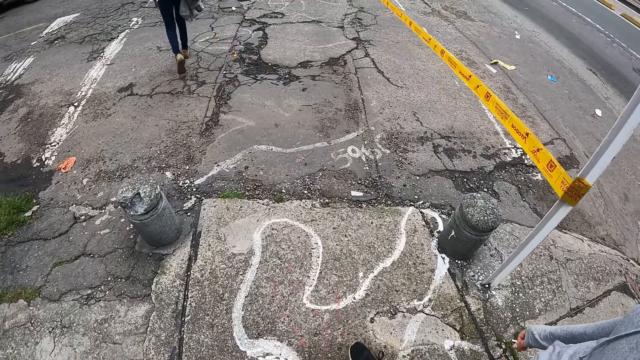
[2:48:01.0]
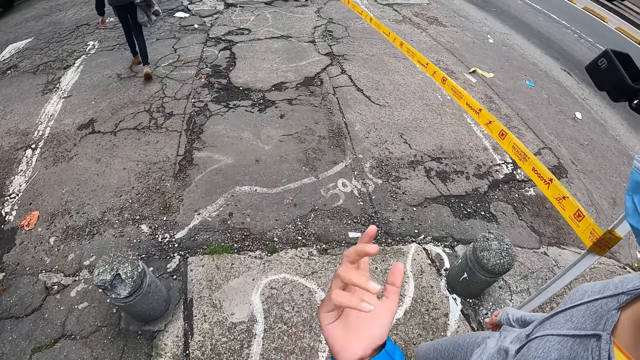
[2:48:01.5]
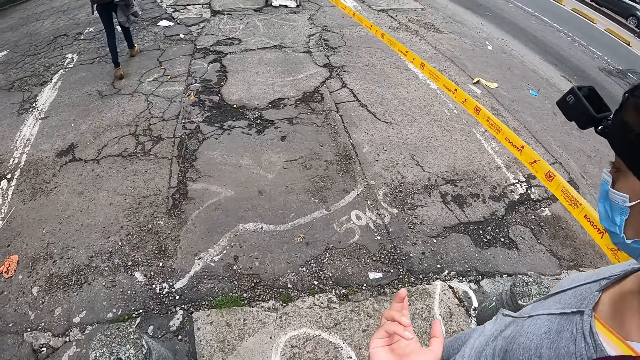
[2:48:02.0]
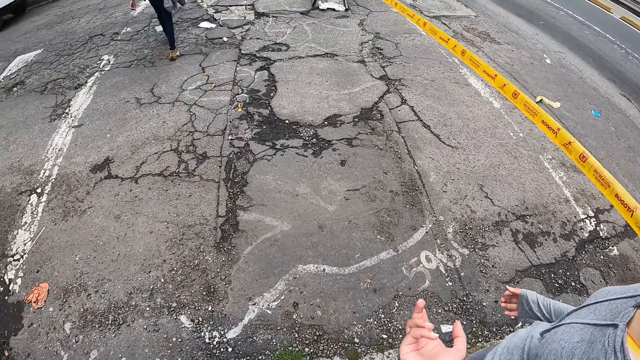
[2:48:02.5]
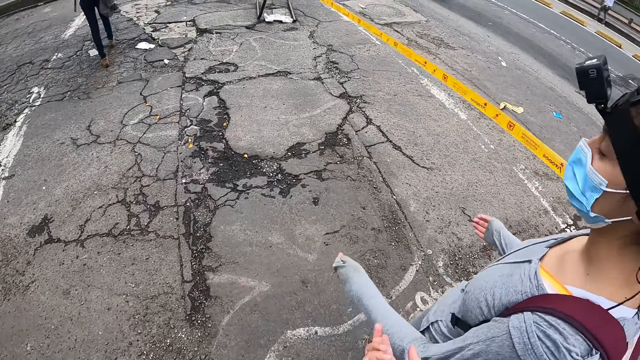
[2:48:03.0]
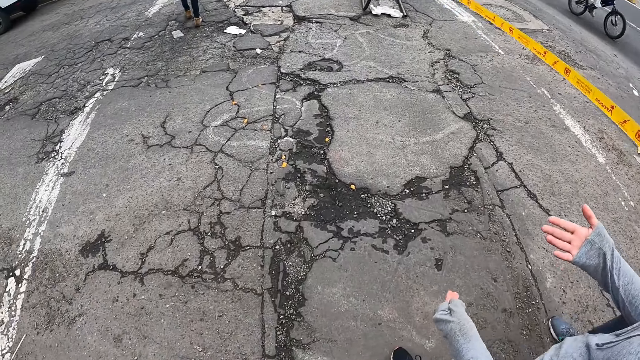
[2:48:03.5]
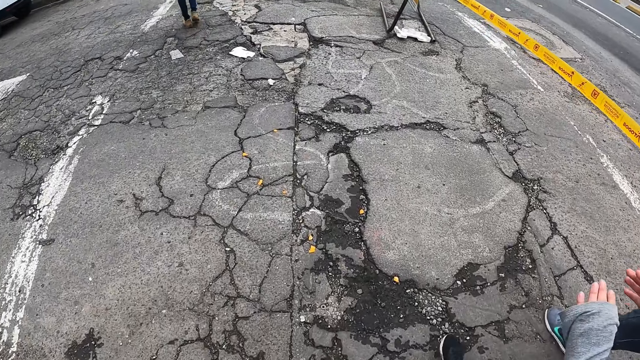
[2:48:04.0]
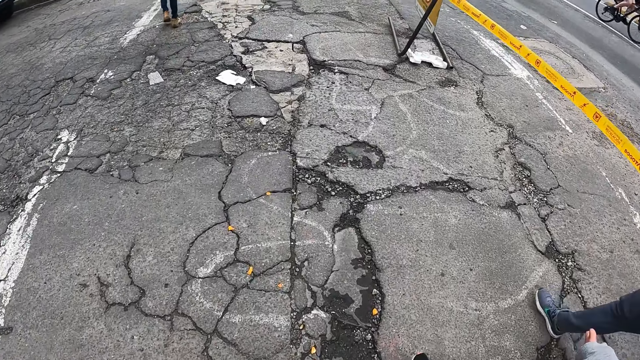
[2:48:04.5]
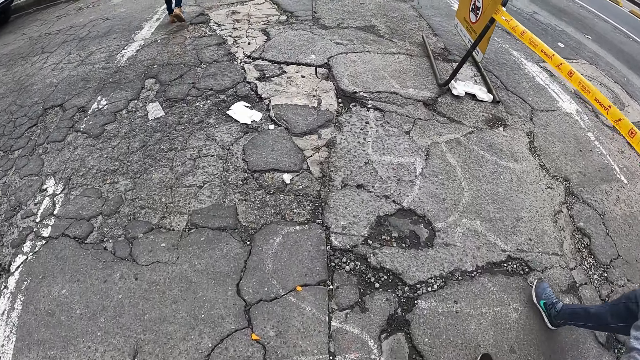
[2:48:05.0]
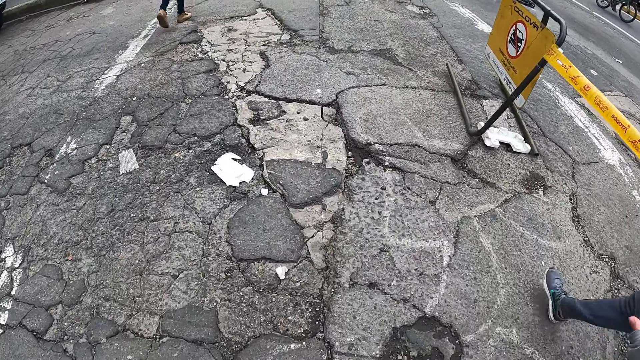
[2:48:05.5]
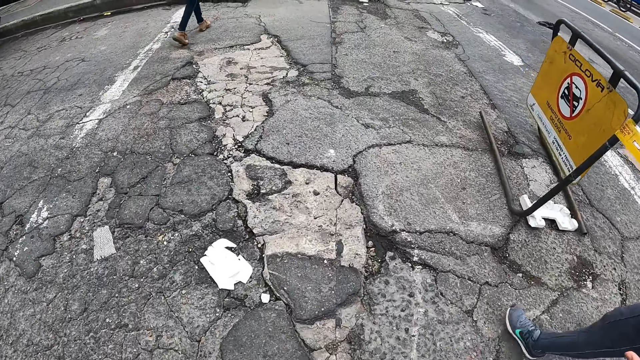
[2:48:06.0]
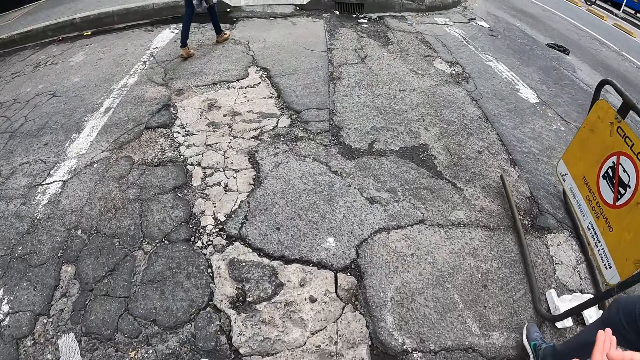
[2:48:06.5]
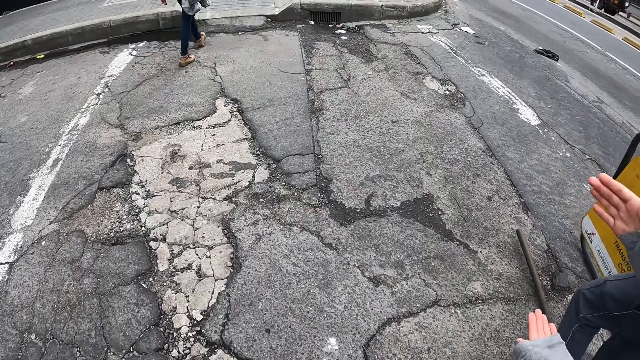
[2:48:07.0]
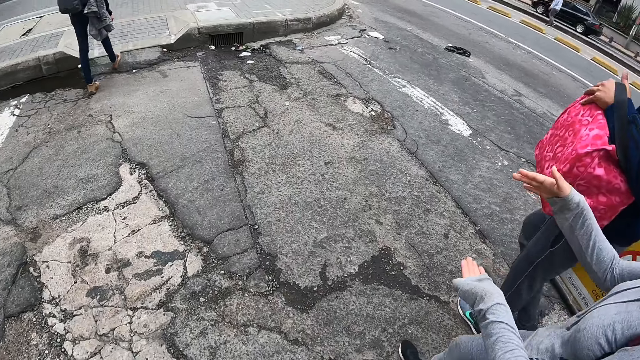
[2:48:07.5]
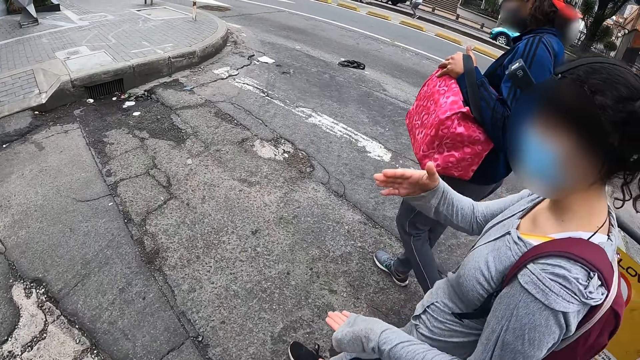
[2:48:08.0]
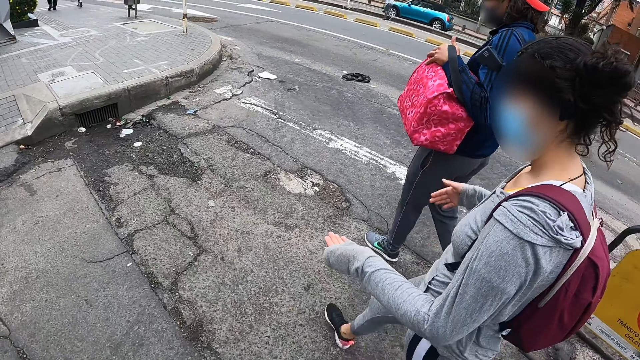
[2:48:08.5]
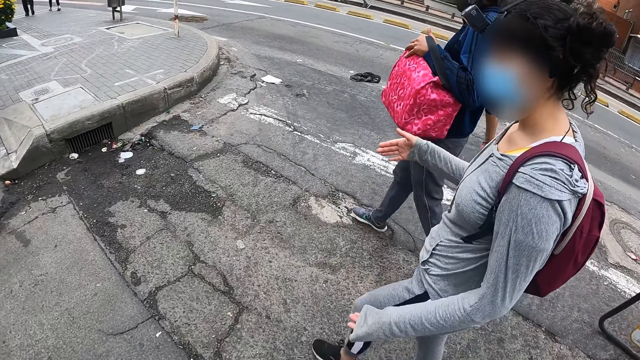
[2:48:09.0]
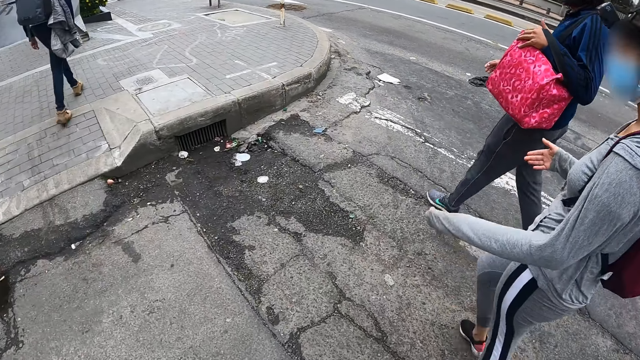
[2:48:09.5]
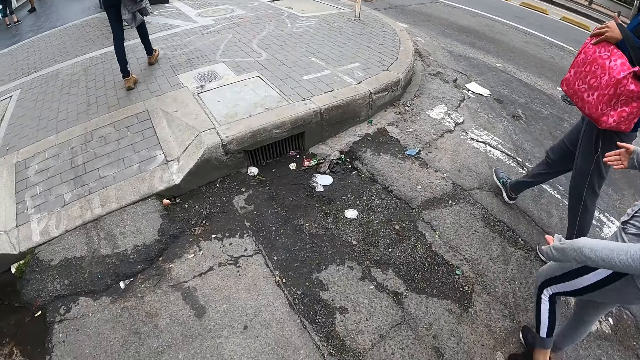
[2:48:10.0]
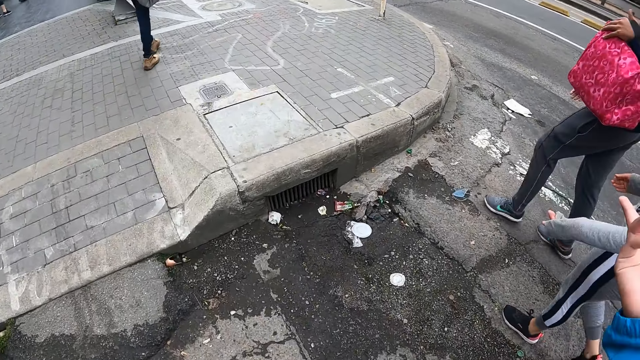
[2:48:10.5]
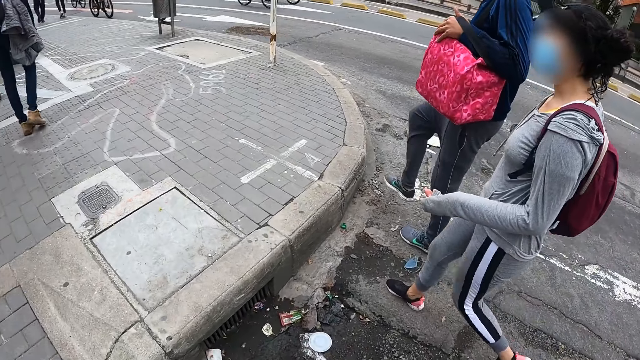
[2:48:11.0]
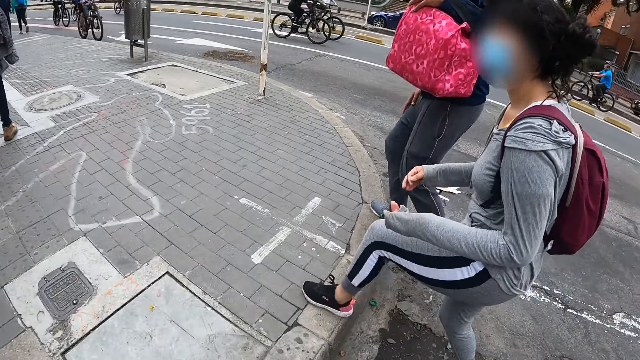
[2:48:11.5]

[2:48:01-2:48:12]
The camera wearer does gestures. They walk along the sidewalk. They look at a lady.

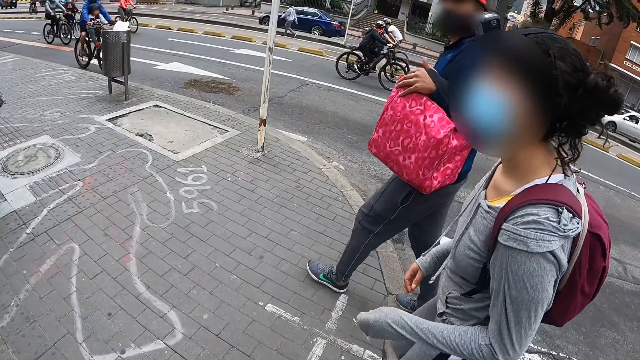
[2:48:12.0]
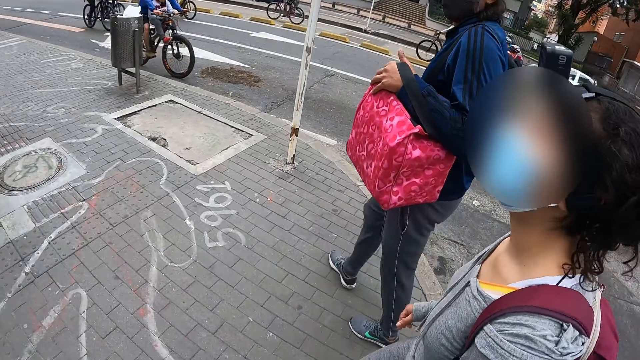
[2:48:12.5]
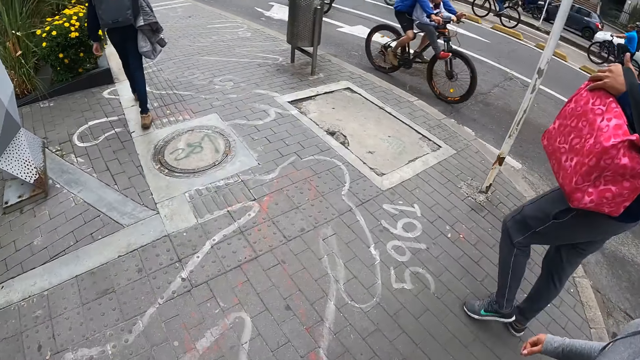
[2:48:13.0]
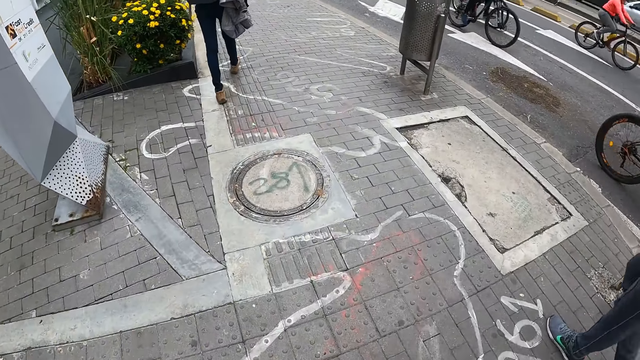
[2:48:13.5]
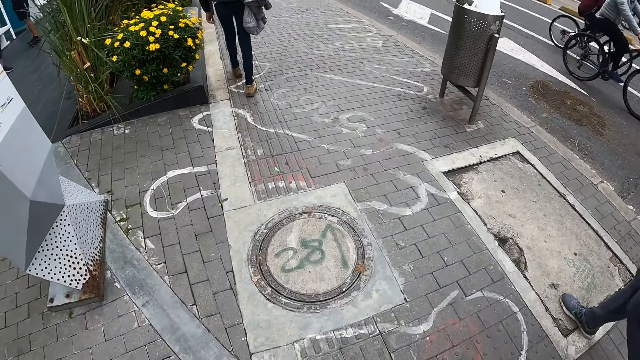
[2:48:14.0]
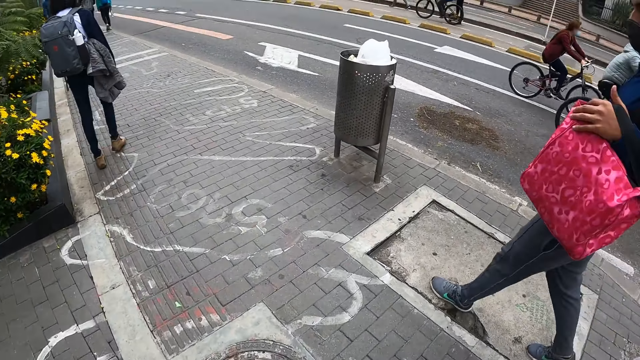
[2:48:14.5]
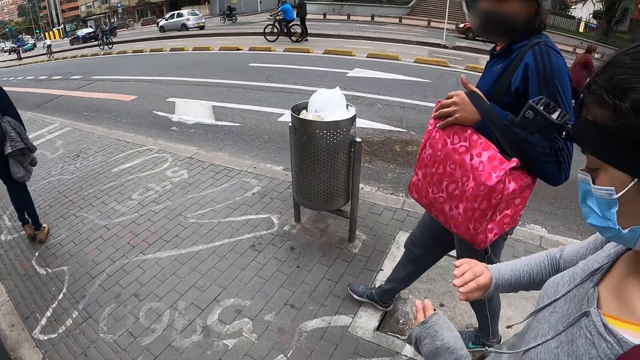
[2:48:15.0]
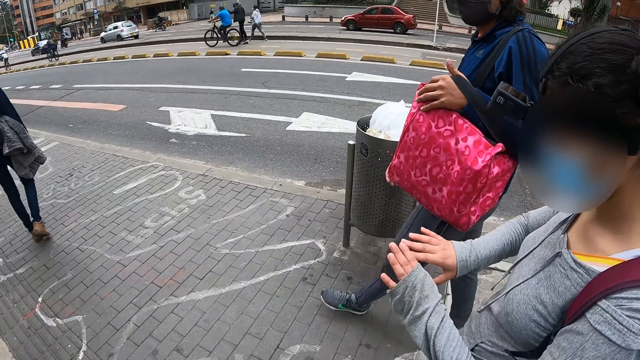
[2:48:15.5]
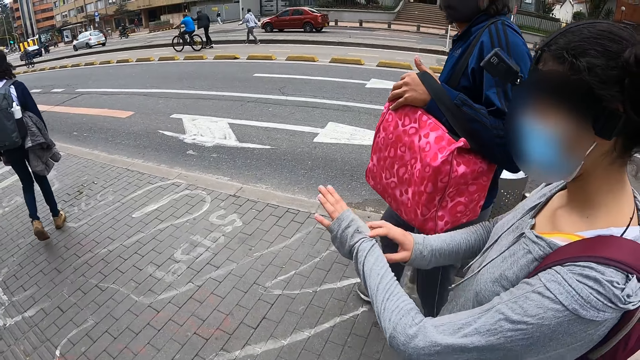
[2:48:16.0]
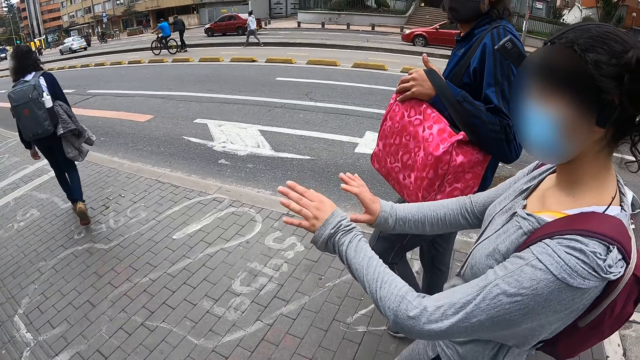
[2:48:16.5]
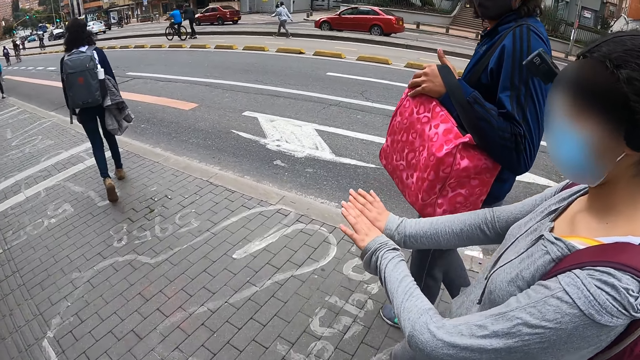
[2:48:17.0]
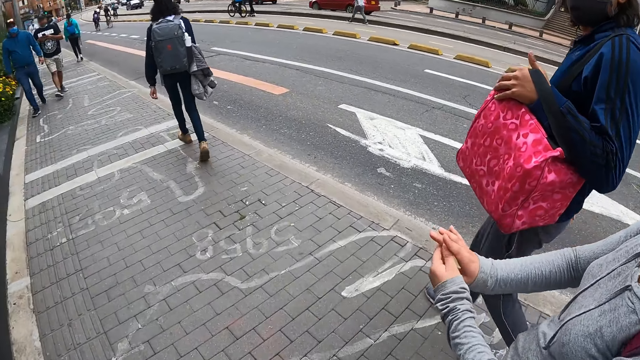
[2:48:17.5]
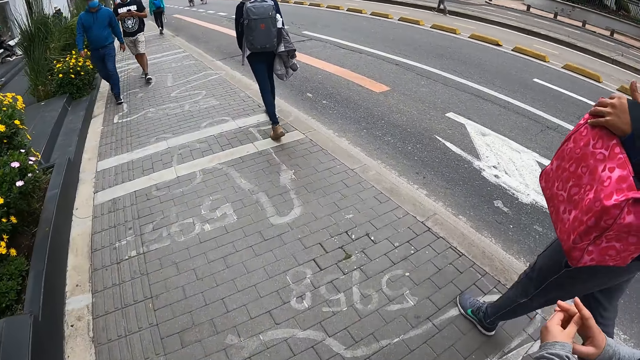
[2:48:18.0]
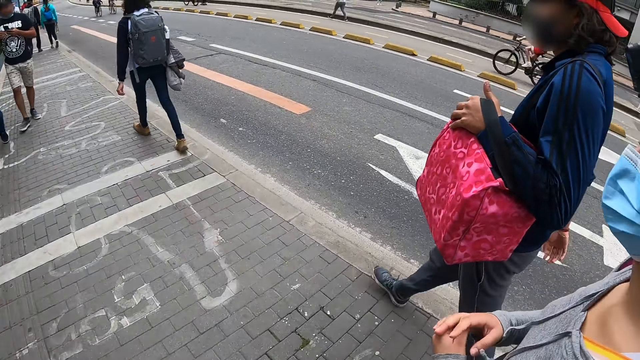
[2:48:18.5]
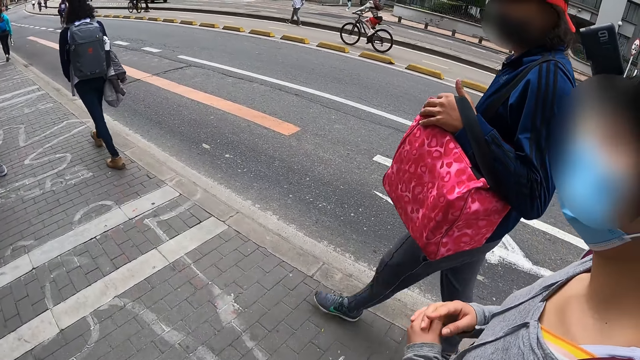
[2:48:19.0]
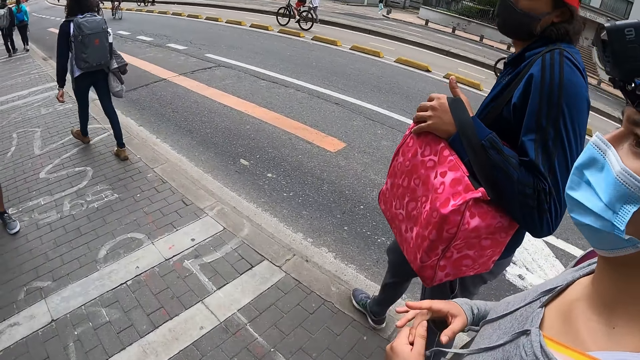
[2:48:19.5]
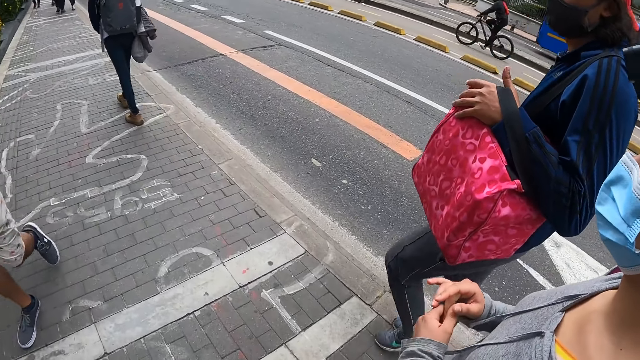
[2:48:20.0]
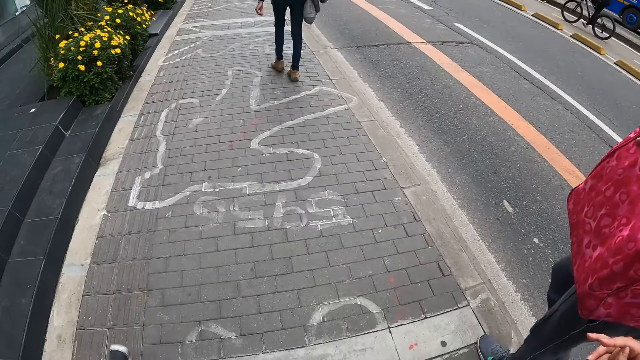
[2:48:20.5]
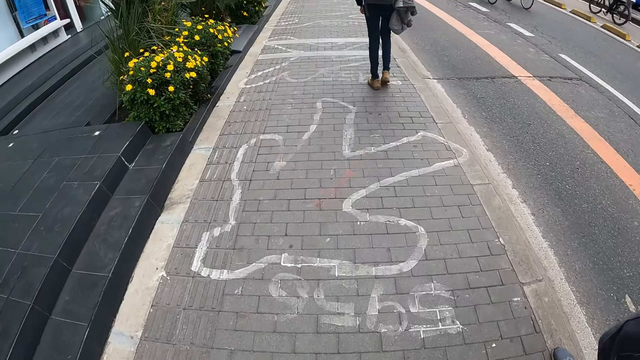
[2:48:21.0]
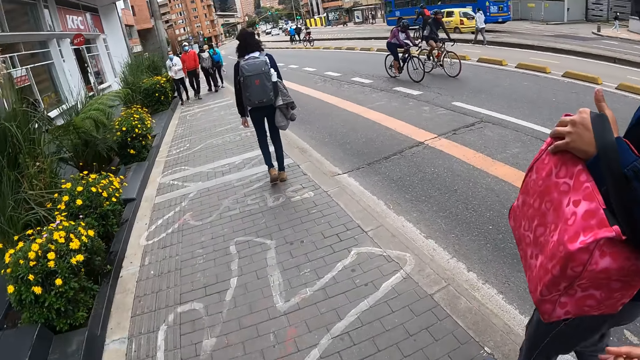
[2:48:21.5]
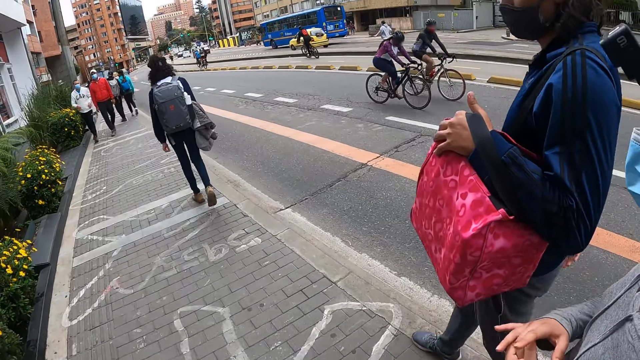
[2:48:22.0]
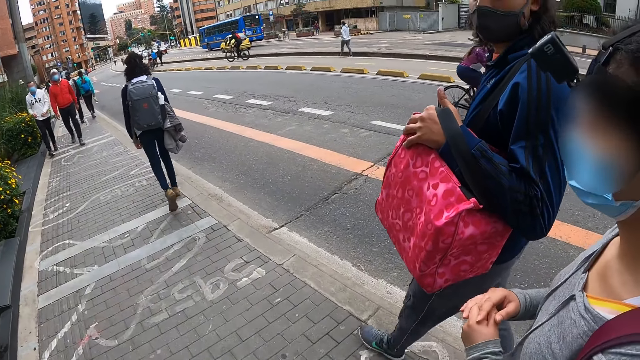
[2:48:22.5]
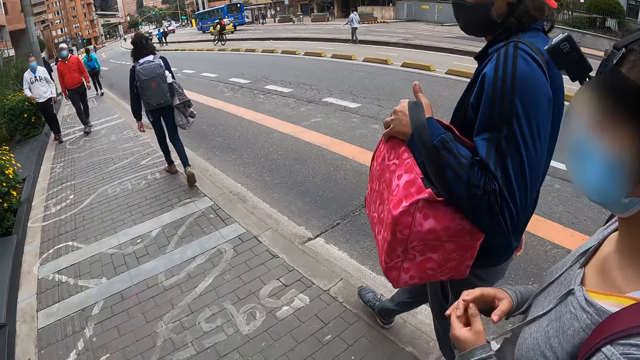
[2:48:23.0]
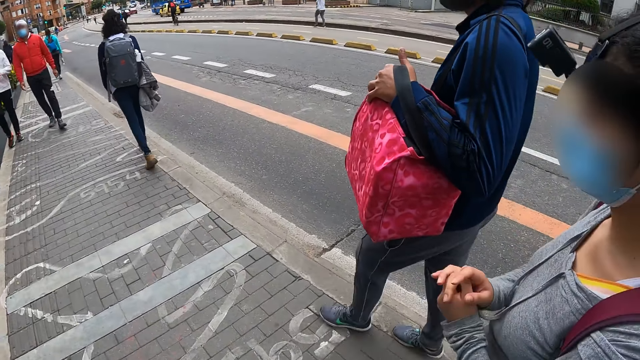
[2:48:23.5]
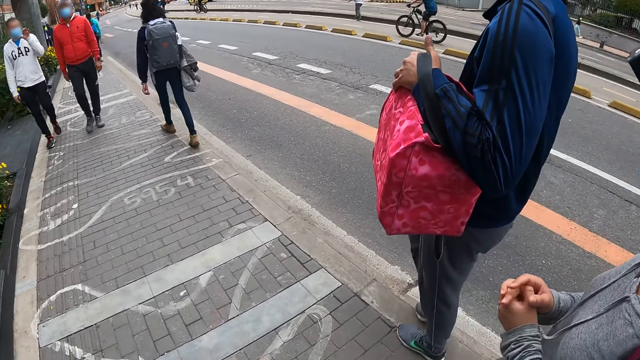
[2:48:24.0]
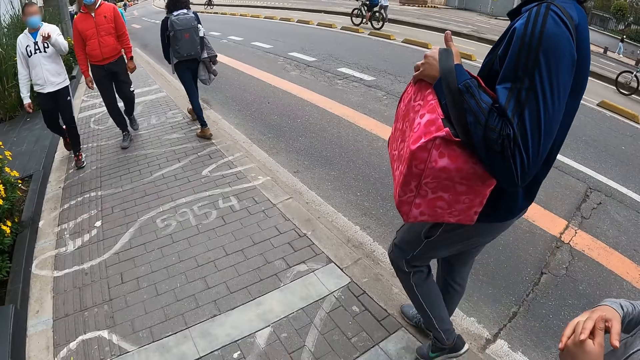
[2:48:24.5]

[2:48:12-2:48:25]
The camera wearer walks along the sidewalk. They look at a lady. A woman interacts with the camera wearer and a man. The camera wearer walks along the sidewalk.
